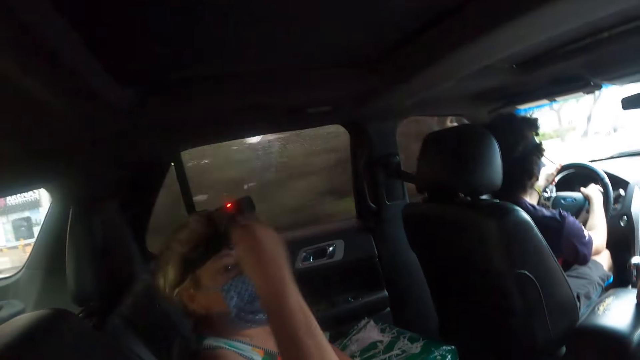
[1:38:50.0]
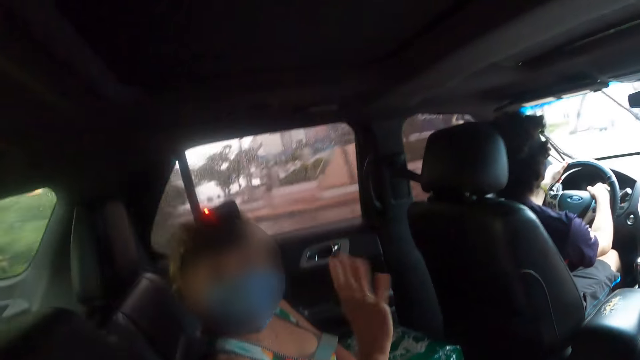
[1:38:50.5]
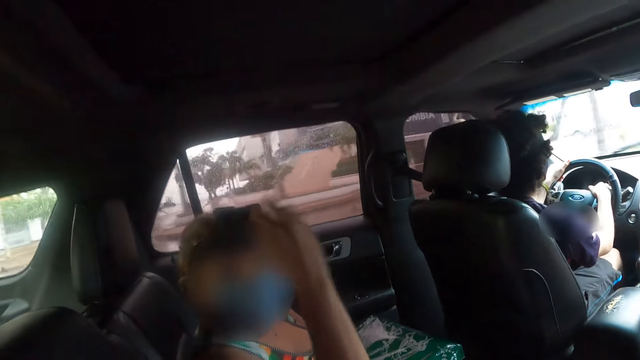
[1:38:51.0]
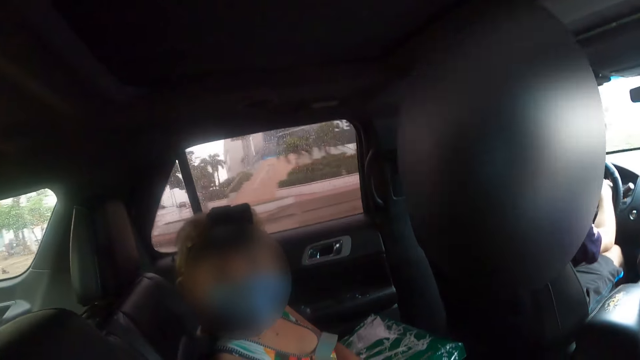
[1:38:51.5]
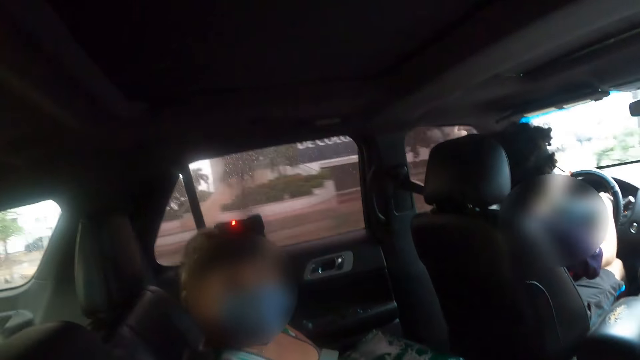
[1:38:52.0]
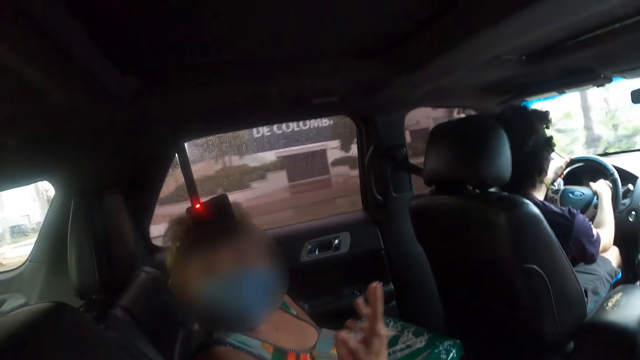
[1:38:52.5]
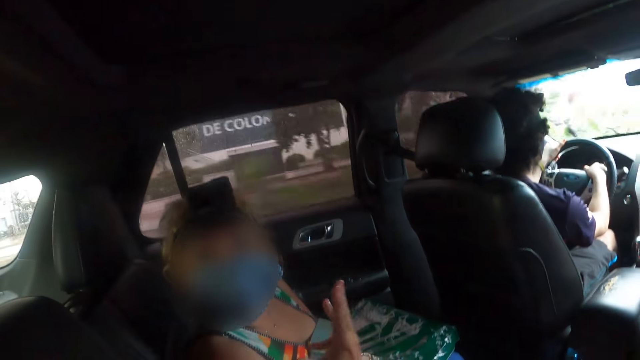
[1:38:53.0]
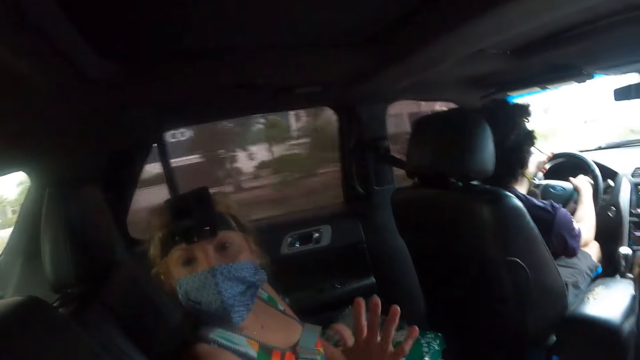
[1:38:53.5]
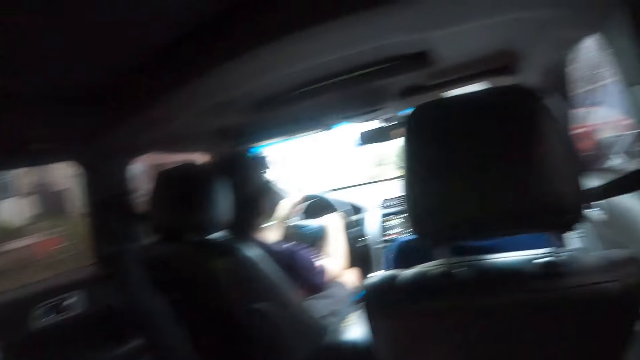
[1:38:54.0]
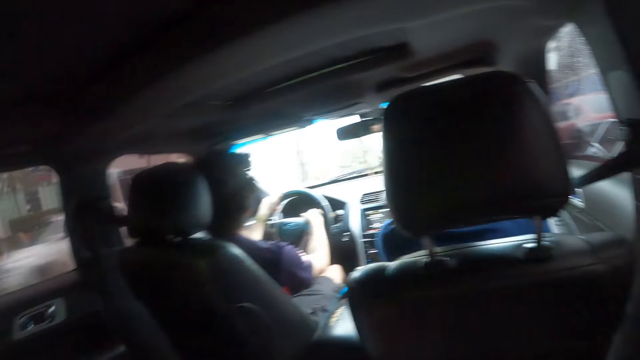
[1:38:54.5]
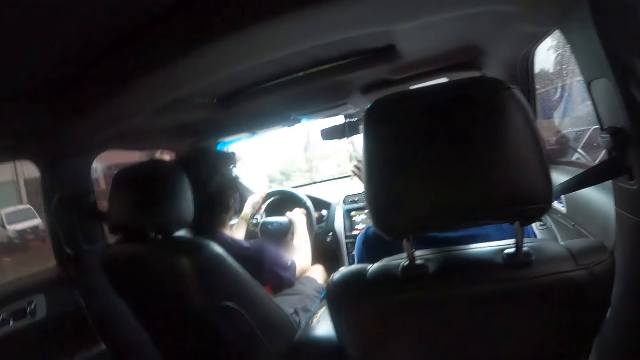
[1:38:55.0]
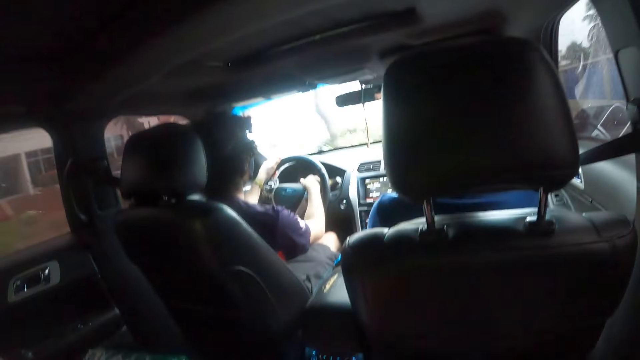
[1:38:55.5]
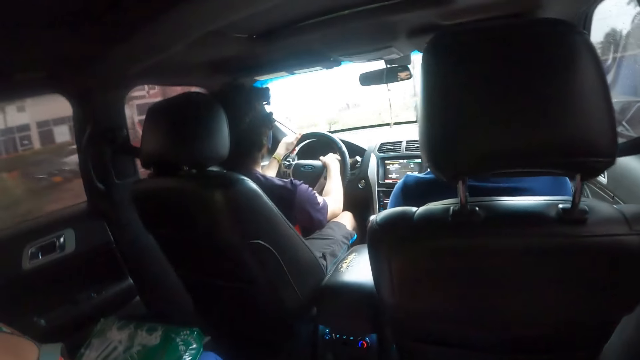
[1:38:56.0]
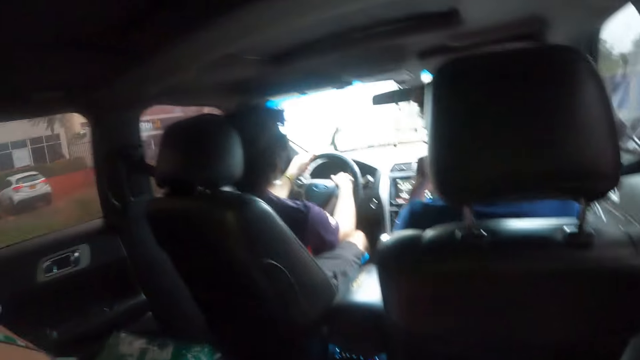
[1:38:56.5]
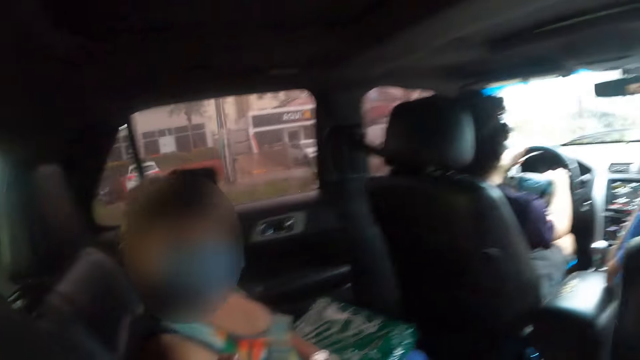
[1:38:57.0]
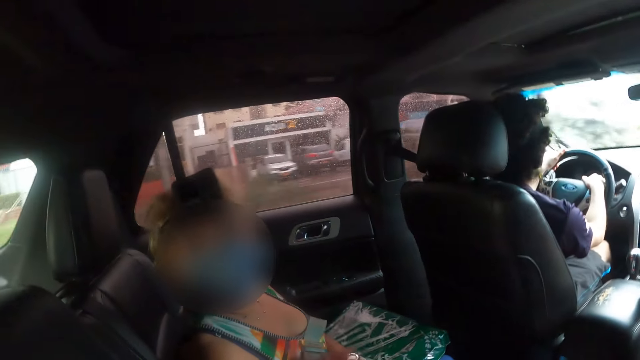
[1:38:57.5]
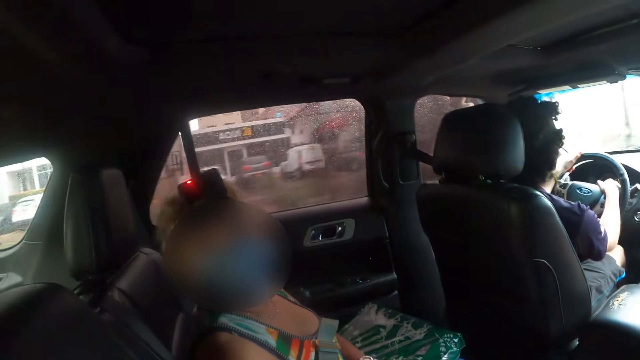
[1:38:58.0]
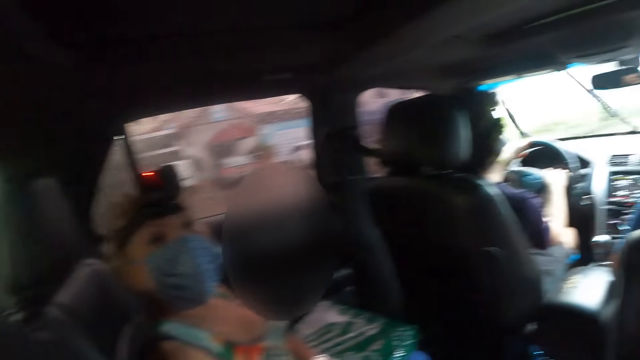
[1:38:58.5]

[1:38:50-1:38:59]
A person moves a hand. The camera wearer looks around. Another person moves a hand. The first person holds a head.

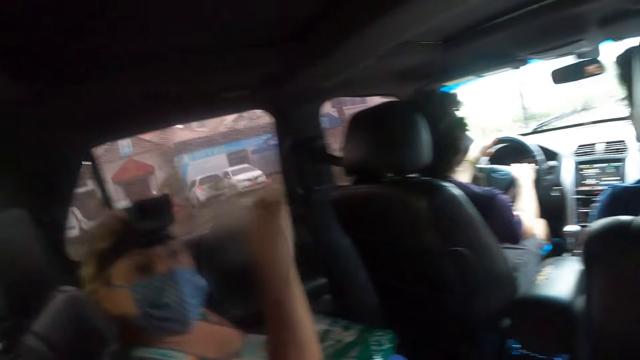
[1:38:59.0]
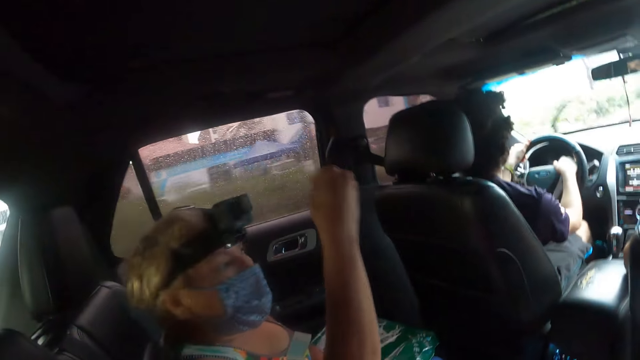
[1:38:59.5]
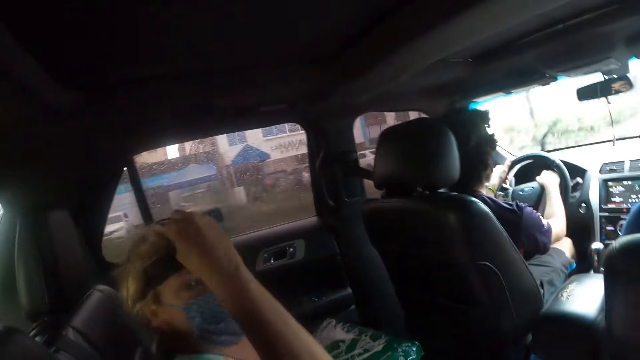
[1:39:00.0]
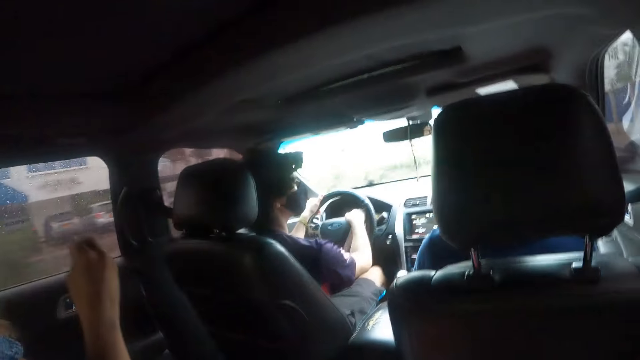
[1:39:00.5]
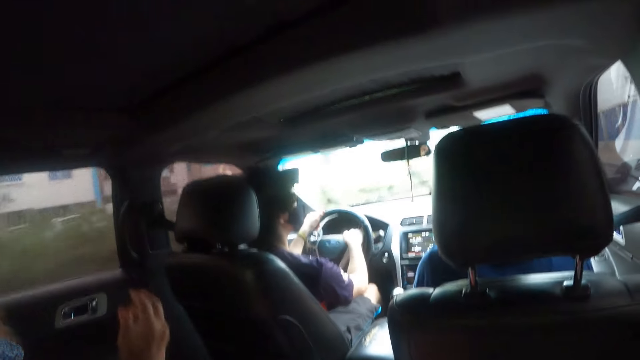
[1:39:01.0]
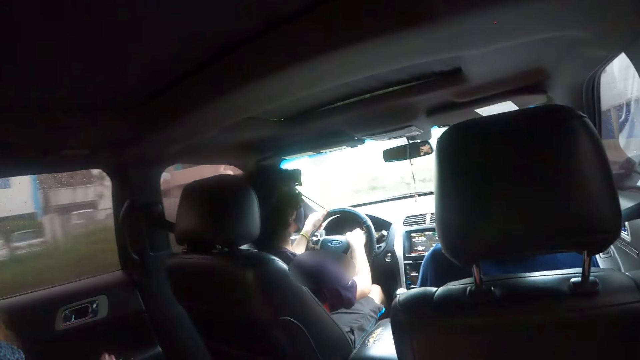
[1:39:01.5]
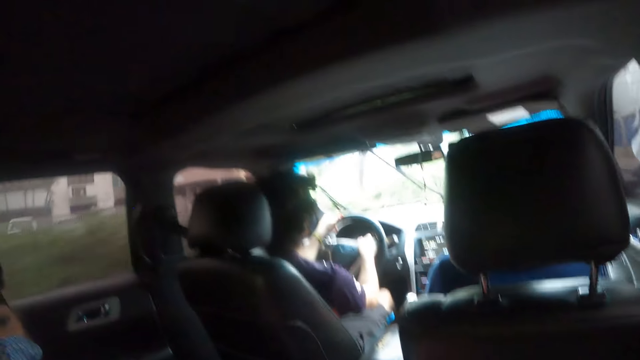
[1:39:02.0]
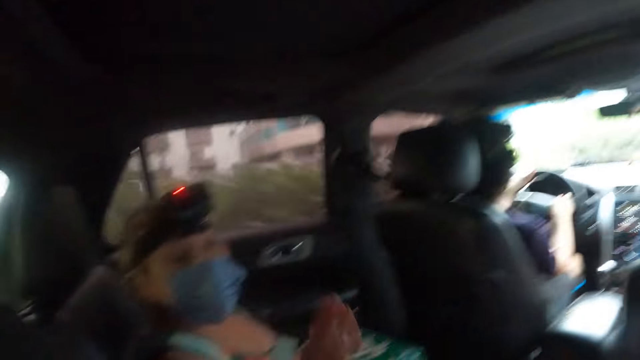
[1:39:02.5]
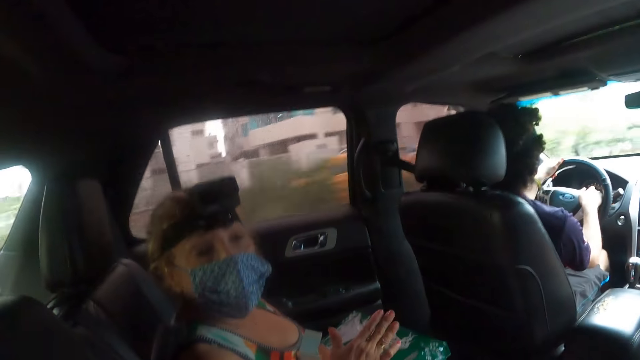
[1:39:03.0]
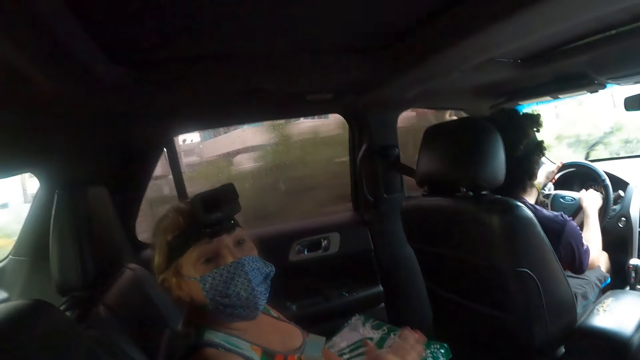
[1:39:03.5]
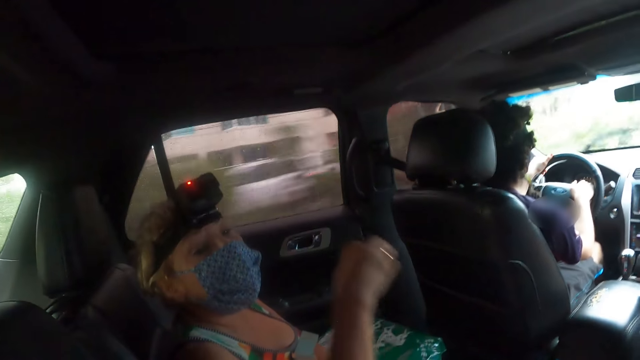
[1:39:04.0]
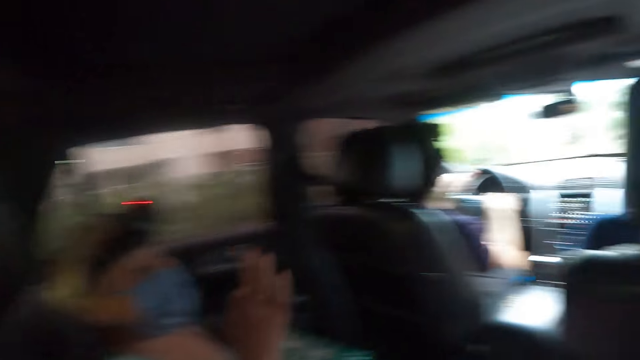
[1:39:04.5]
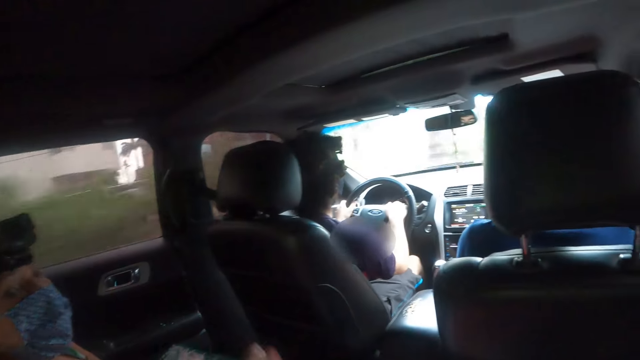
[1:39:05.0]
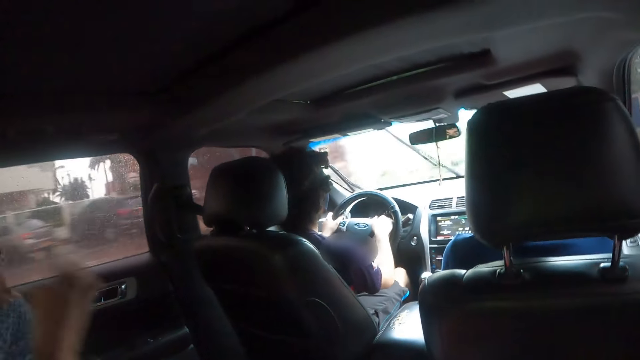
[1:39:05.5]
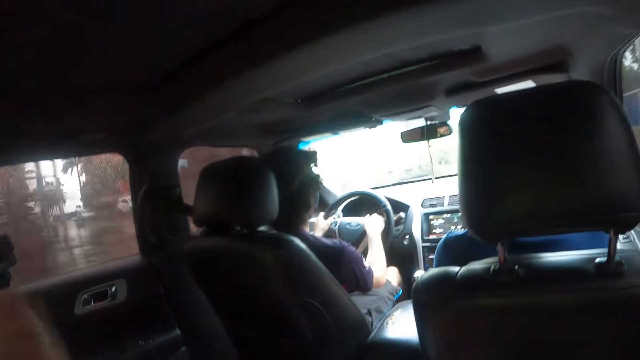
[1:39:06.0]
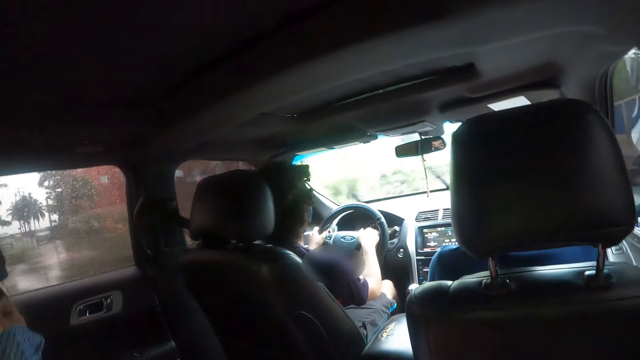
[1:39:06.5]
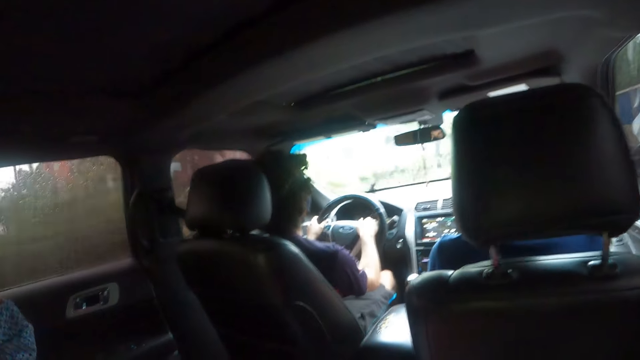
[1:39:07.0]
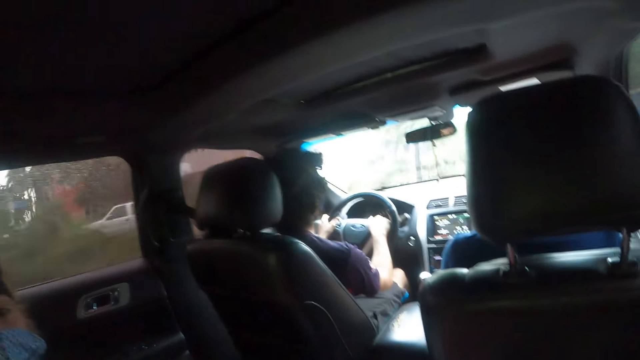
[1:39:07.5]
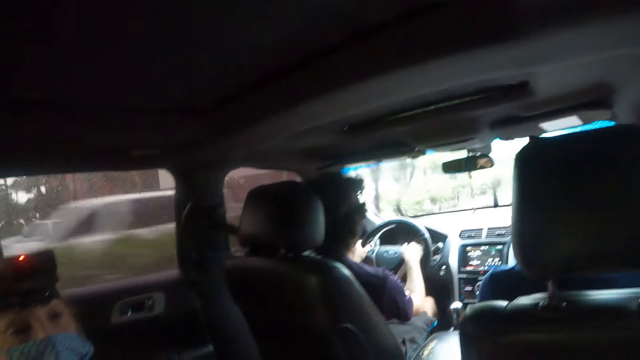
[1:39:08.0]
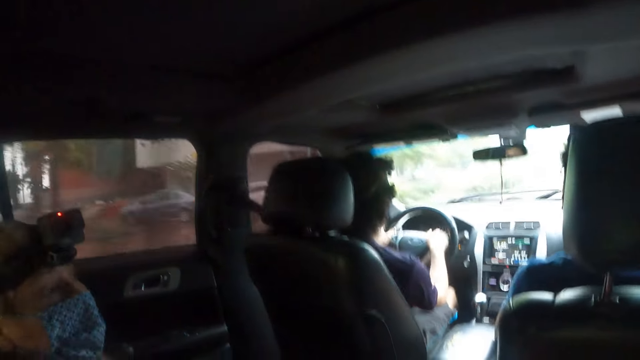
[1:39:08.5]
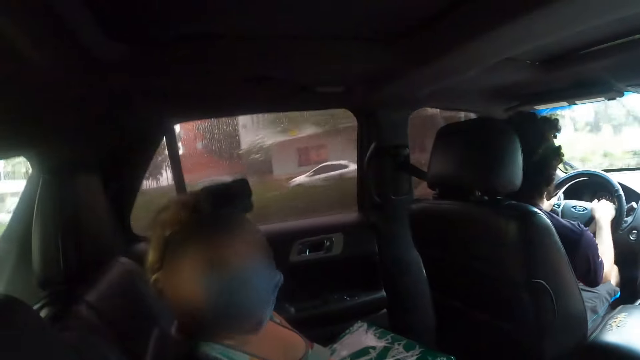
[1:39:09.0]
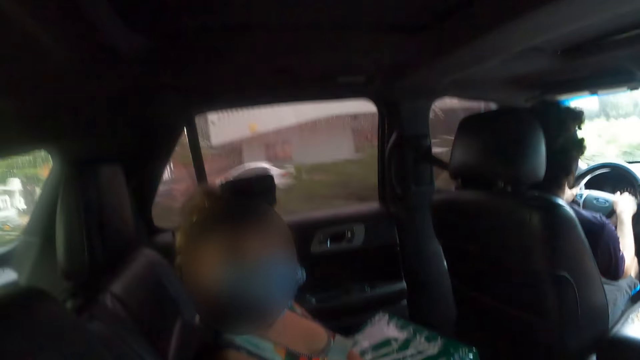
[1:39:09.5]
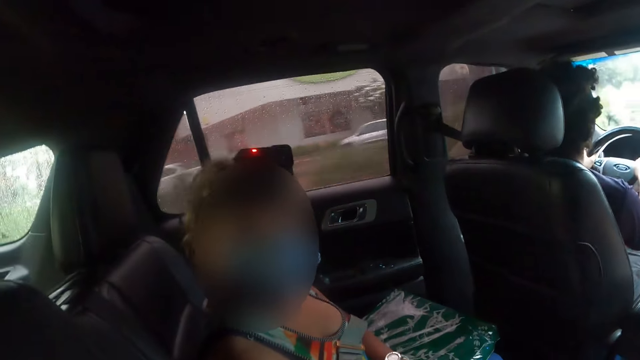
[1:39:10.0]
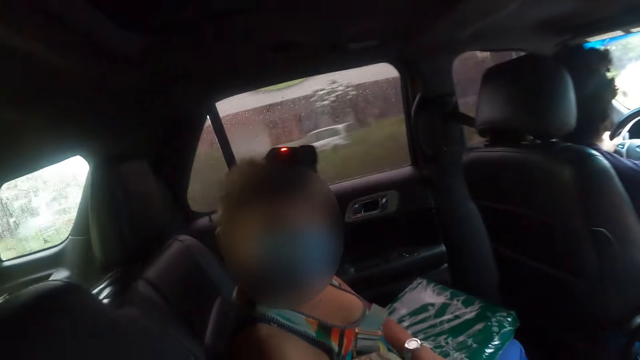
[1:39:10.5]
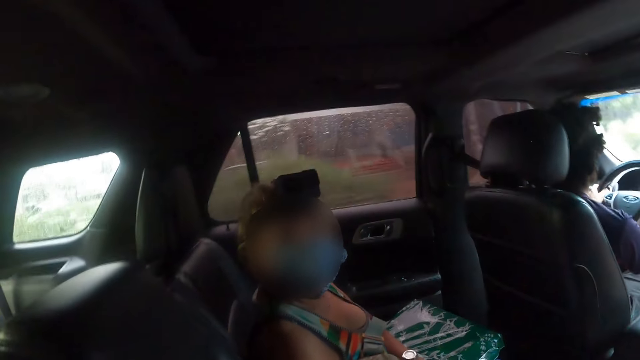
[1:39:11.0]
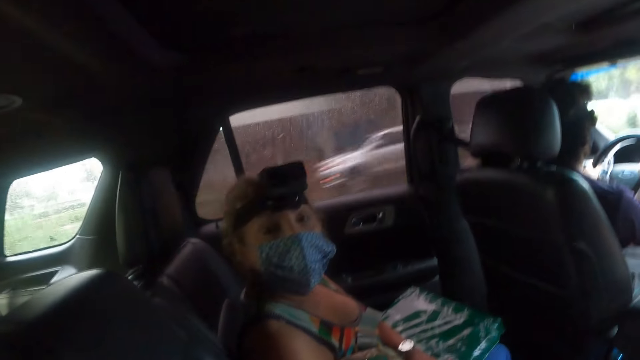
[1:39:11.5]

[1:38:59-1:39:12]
A person moves a hand. The camera wearer looks around. The person moves a hand. The camera wearer looks around. Another person moves a head.
